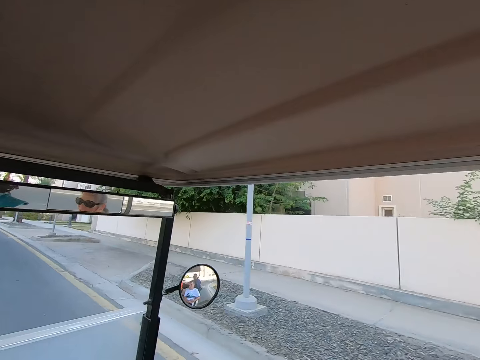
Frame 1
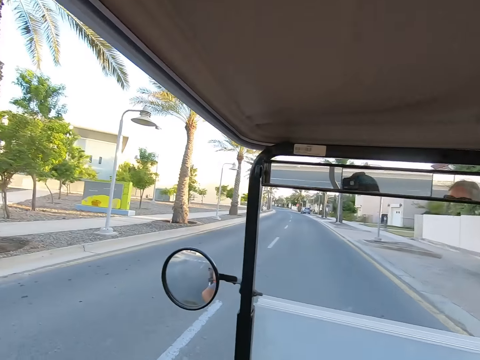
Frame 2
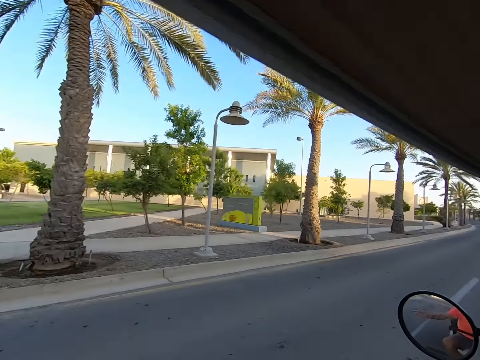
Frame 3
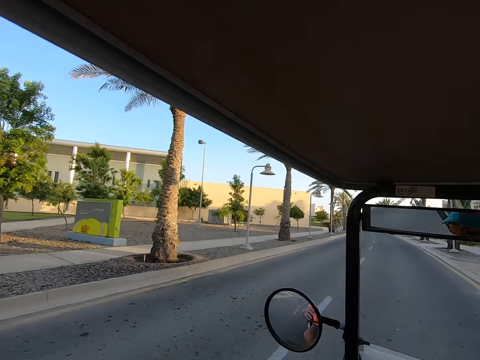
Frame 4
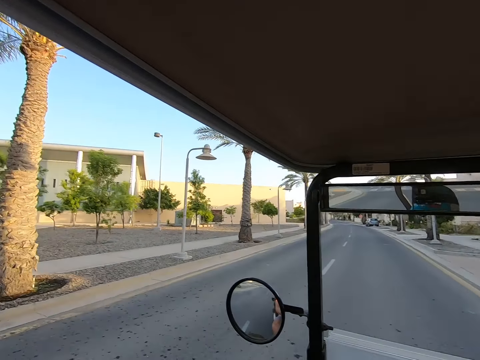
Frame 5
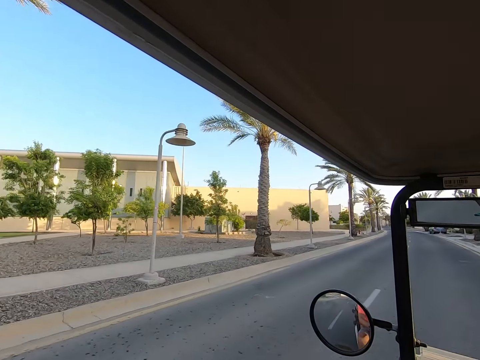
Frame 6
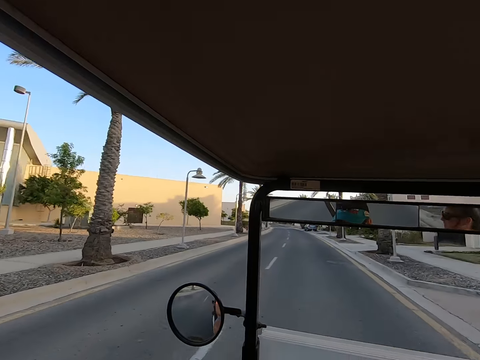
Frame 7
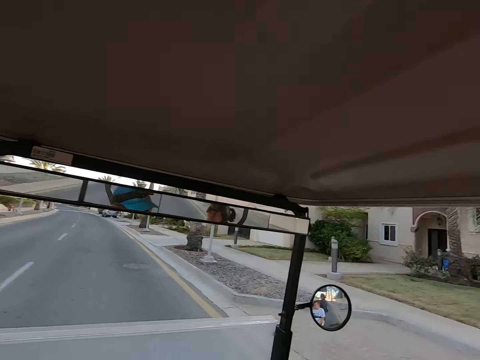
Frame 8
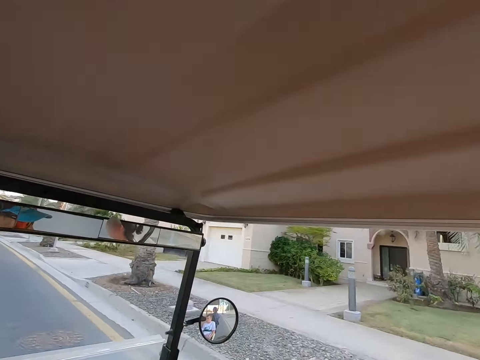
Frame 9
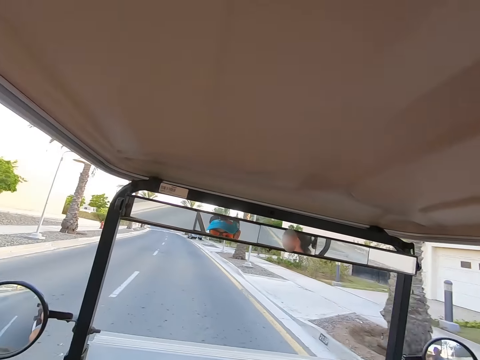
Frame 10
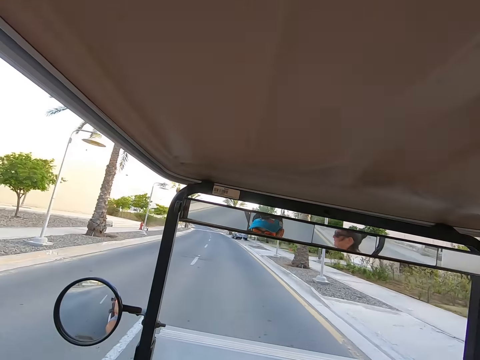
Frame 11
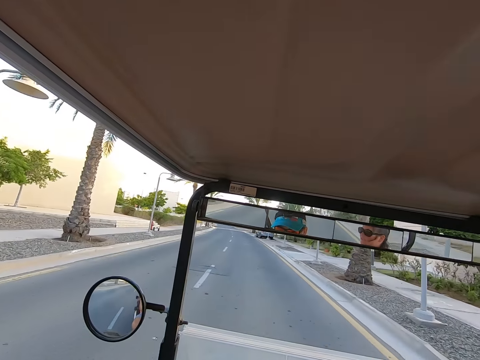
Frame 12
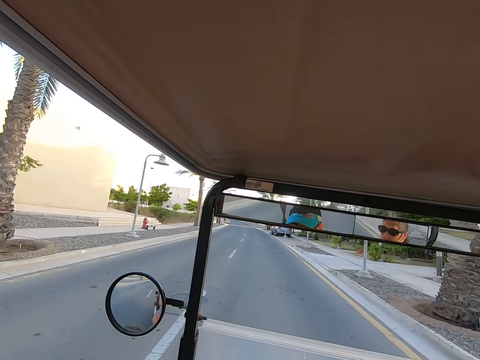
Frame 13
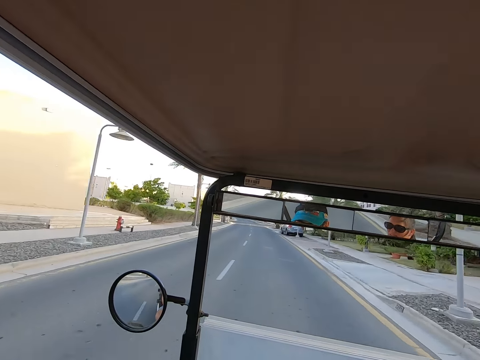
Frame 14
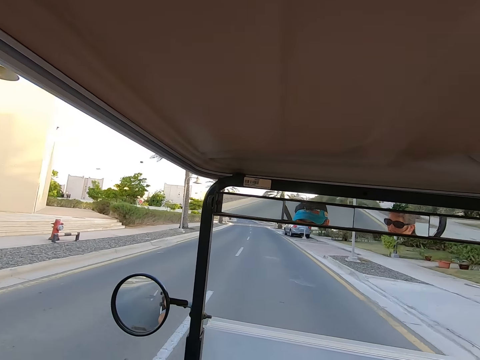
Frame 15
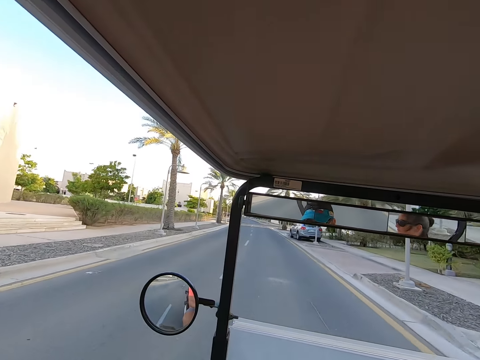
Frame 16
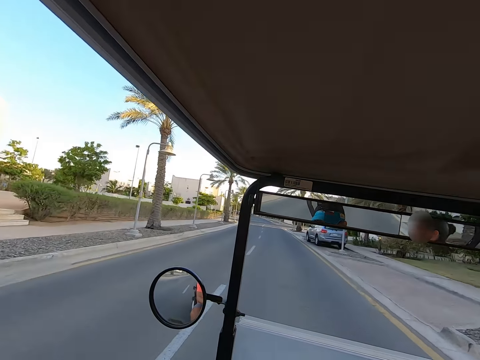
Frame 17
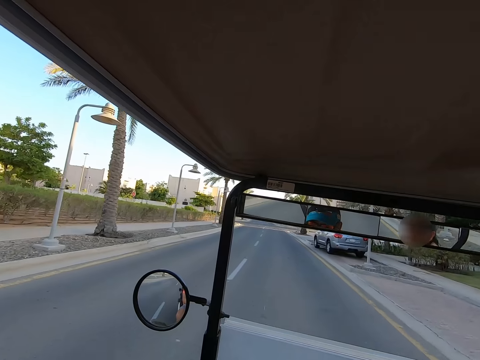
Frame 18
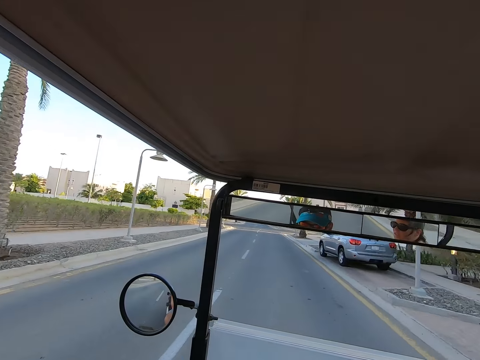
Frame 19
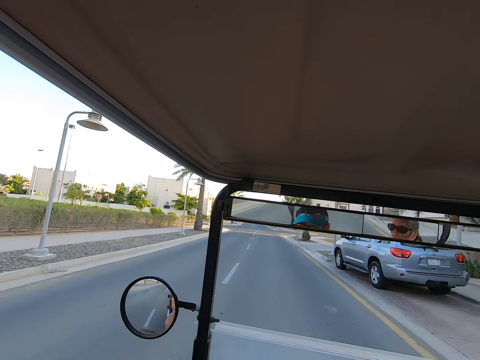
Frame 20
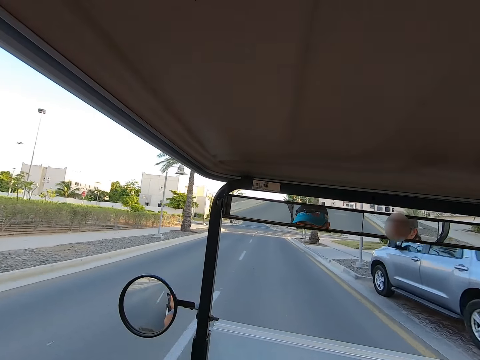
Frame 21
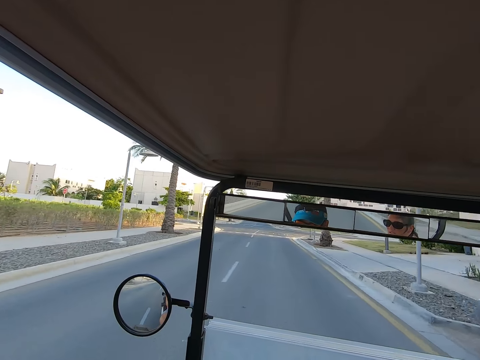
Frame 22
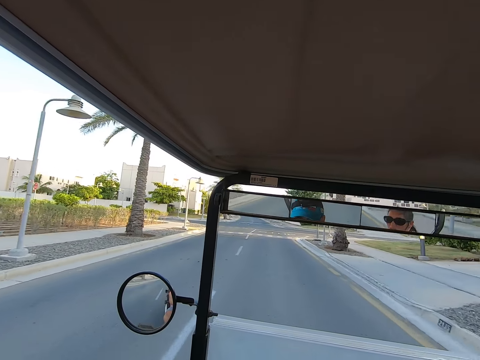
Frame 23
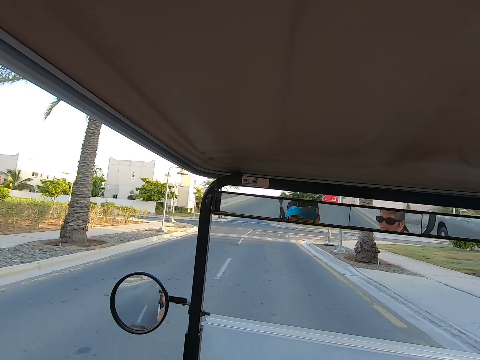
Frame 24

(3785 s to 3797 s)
The camera wearer looks around on the road. They drive the tuktuk on the road.

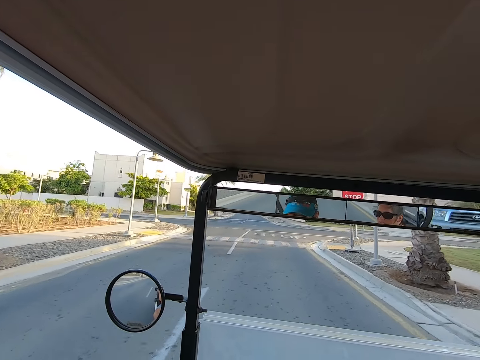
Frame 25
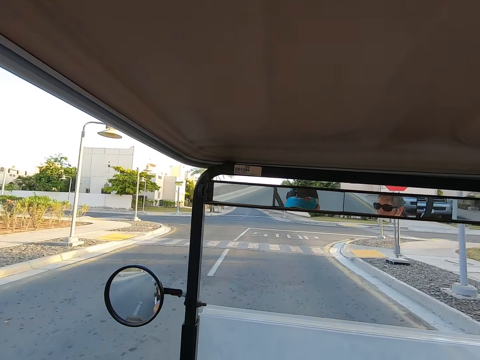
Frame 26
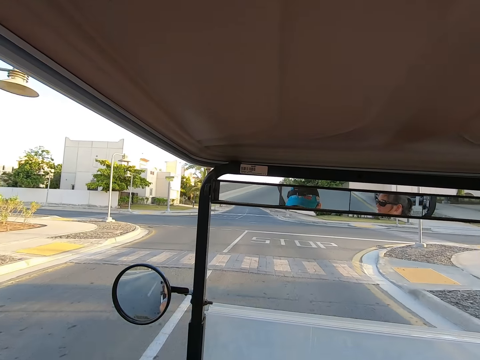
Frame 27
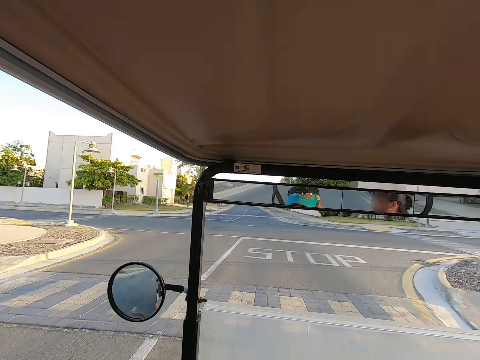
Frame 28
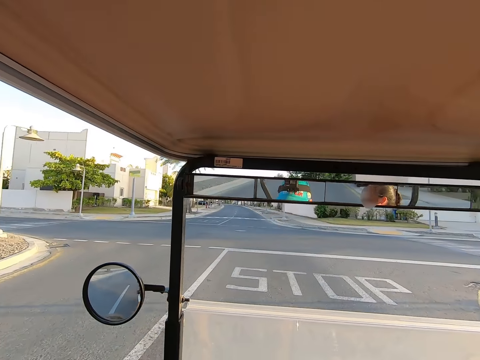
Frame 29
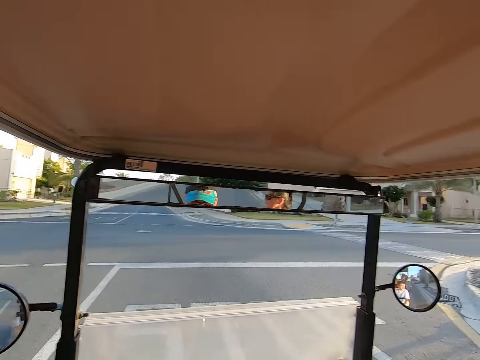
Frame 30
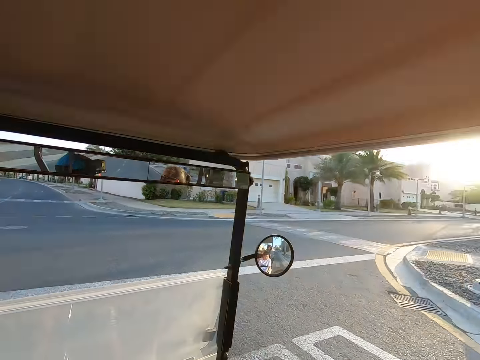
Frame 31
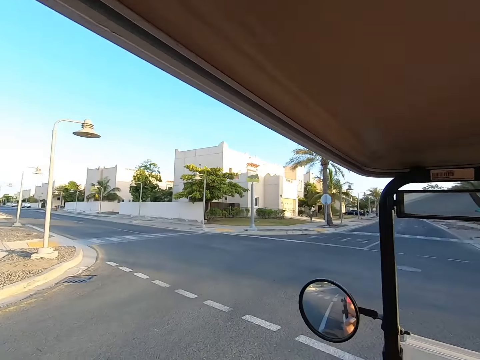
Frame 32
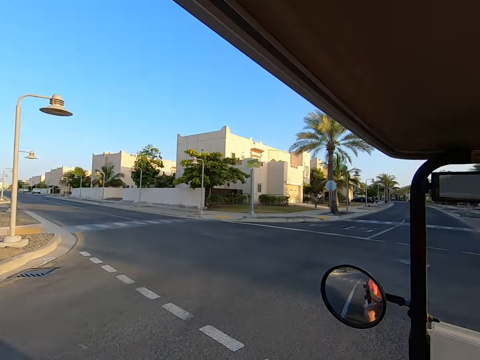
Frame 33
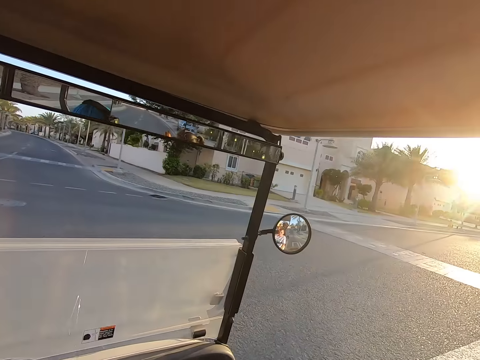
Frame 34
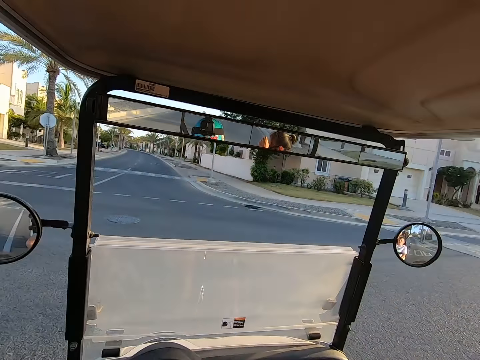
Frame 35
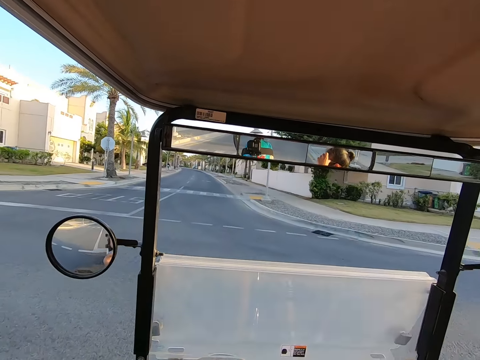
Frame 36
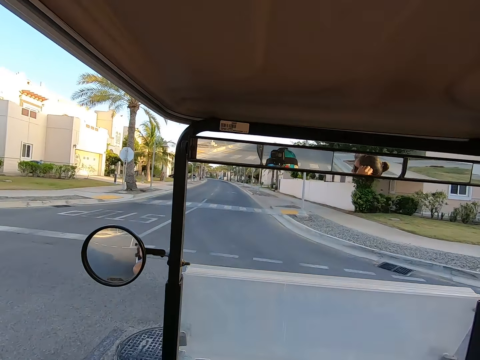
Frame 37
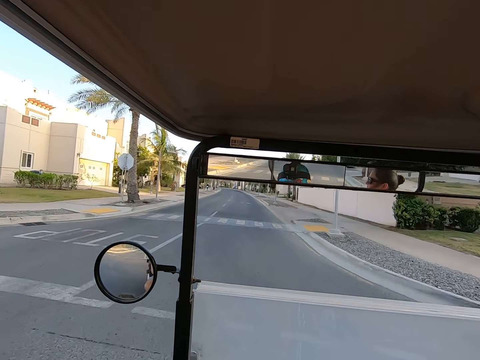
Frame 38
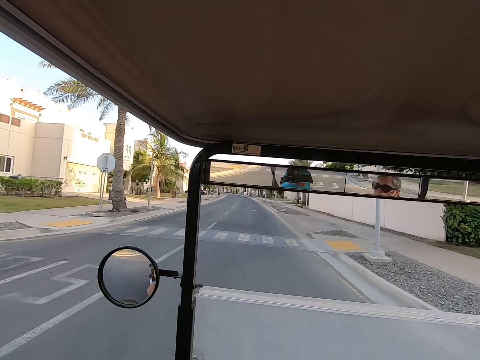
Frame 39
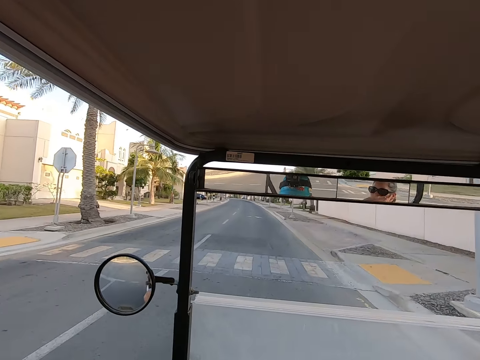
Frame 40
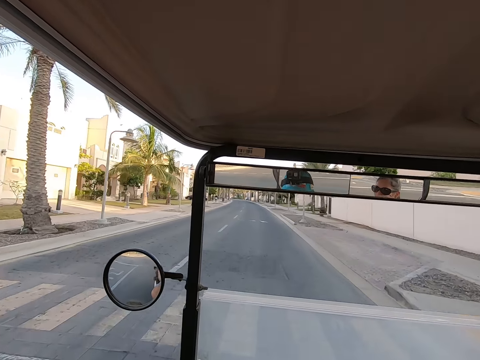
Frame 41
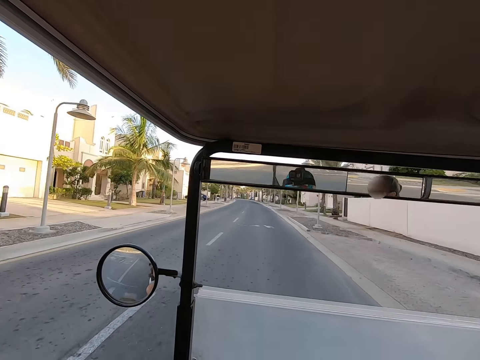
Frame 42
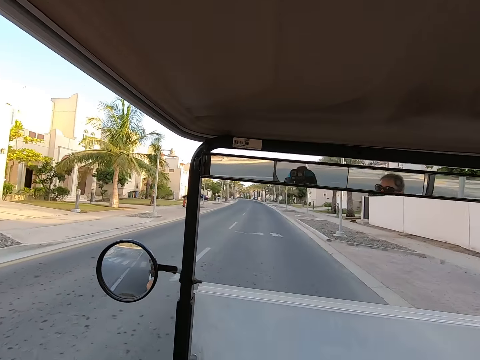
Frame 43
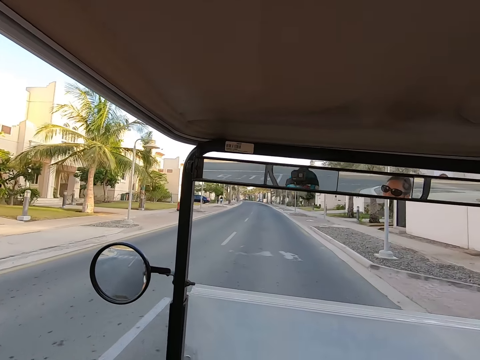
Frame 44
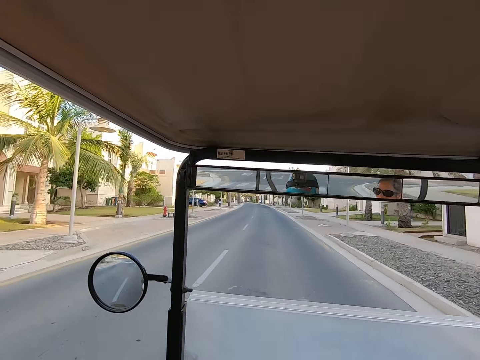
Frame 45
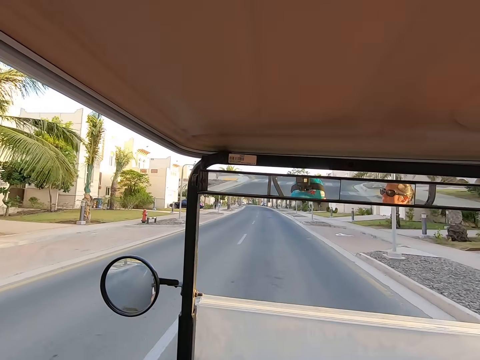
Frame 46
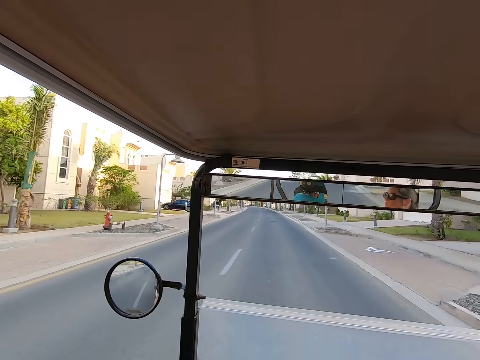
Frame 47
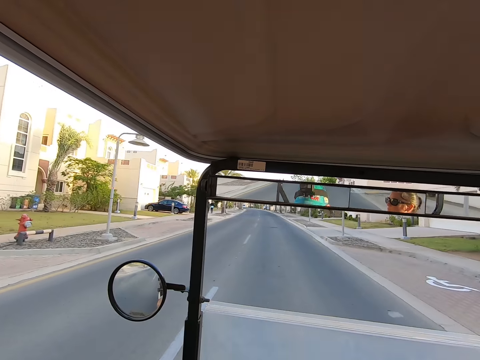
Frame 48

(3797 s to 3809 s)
The camera wearer looks around. They drive on the road.

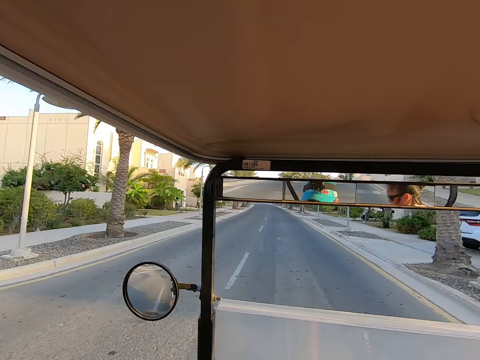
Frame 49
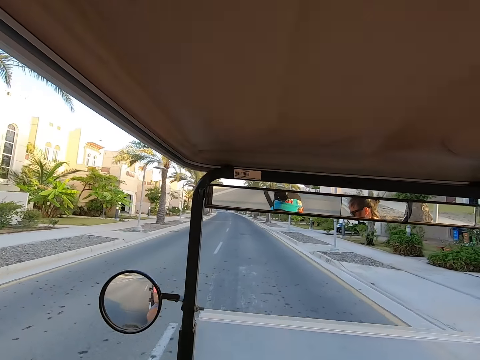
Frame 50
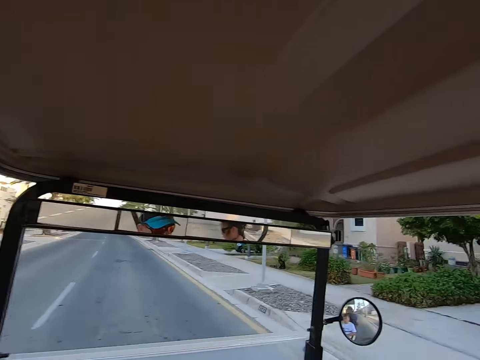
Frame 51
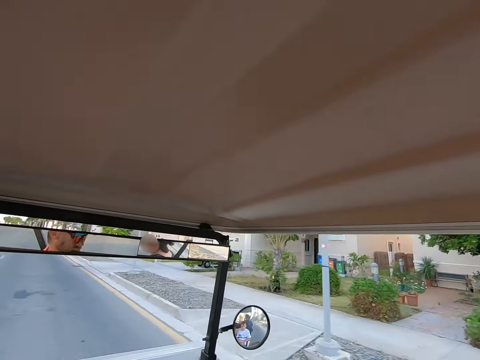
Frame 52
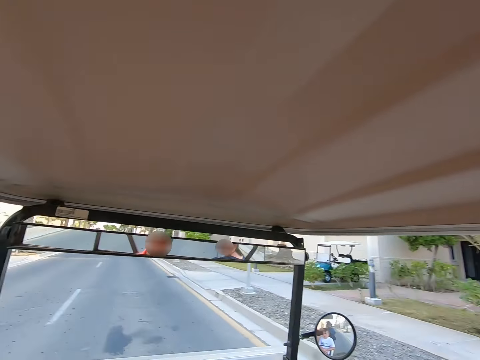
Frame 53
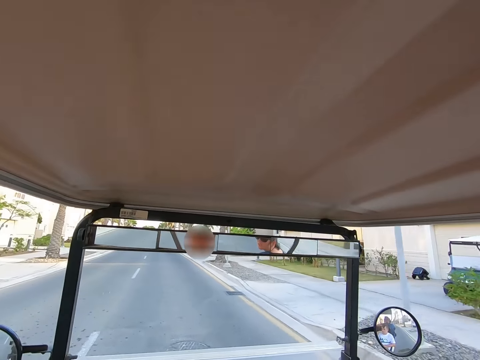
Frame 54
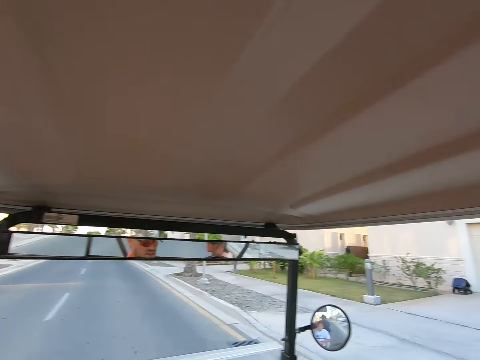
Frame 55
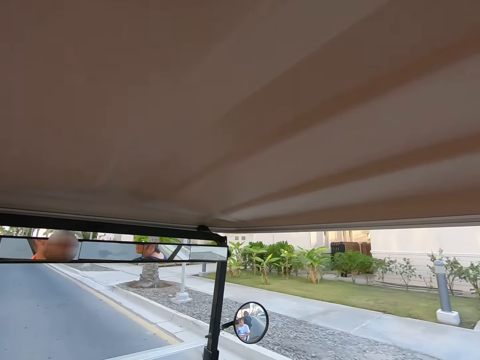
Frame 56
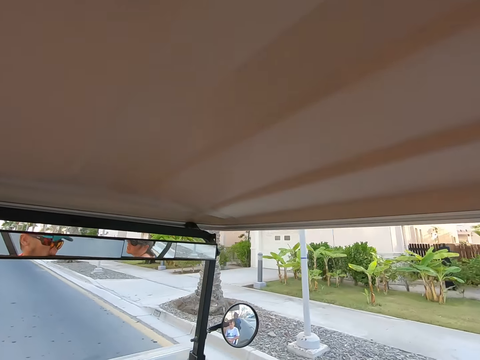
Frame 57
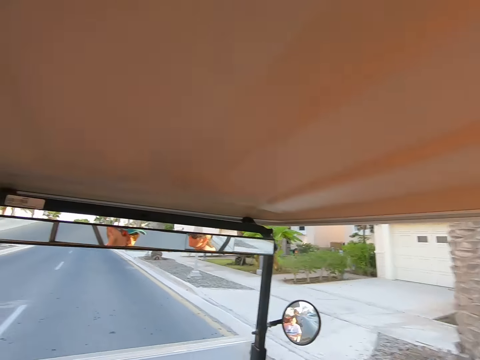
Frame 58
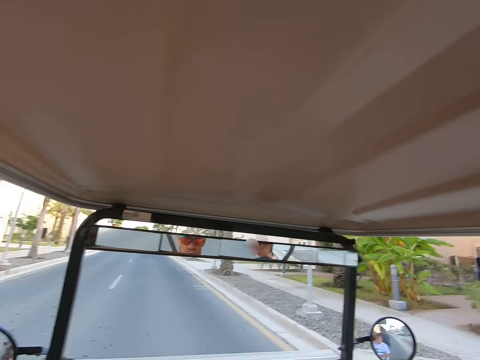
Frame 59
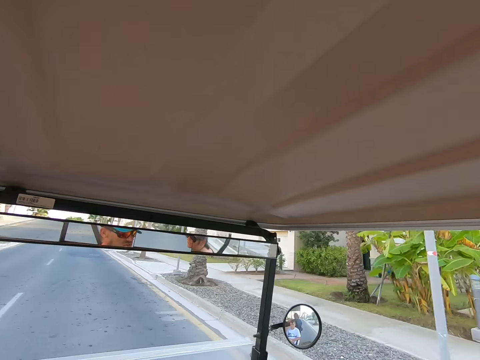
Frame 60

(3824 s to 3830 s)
The camera wearer looks around.
